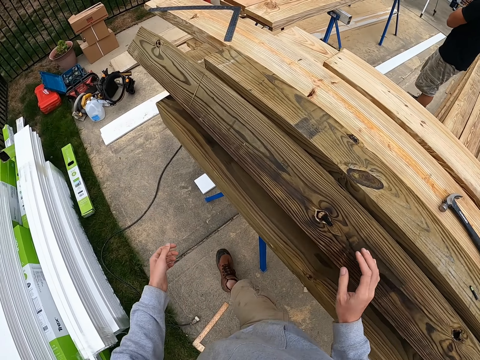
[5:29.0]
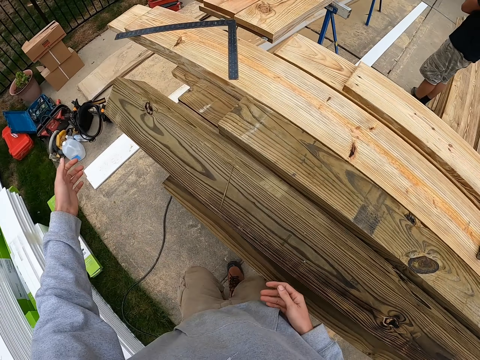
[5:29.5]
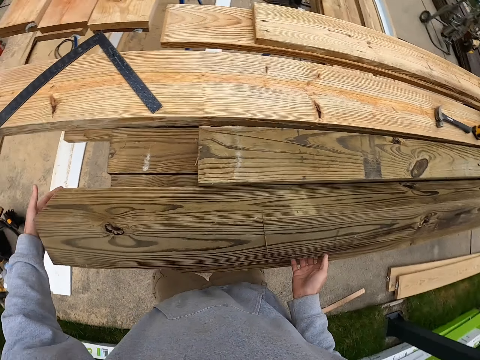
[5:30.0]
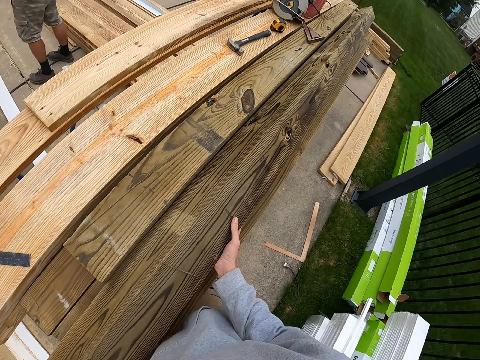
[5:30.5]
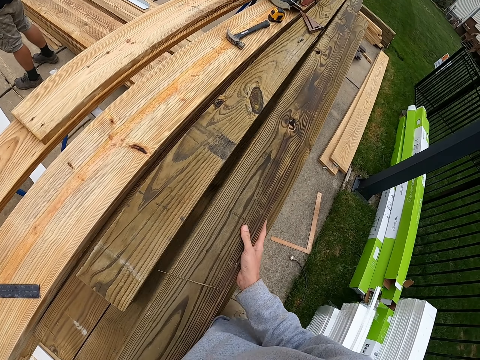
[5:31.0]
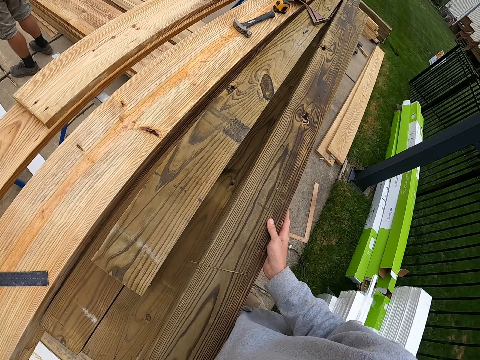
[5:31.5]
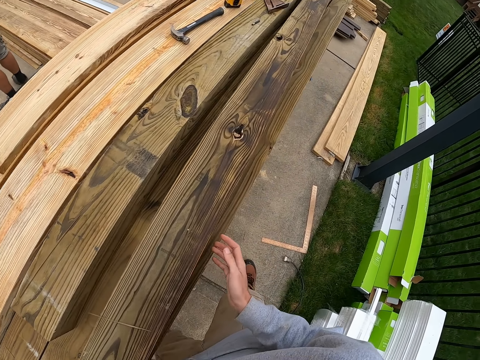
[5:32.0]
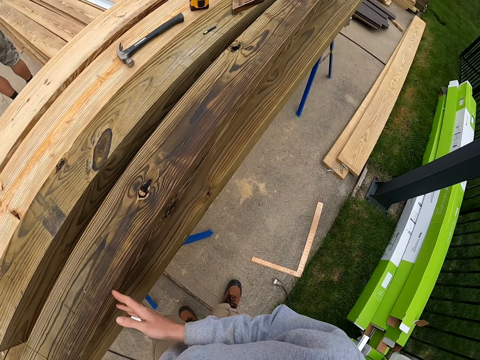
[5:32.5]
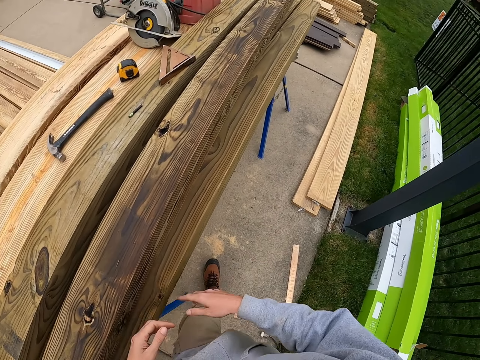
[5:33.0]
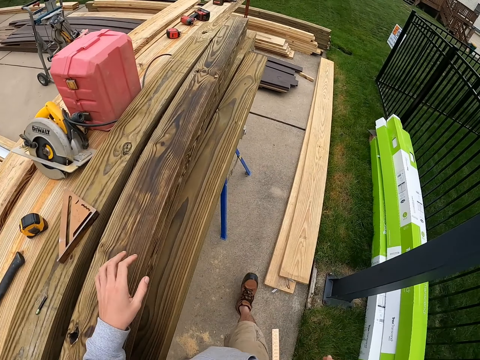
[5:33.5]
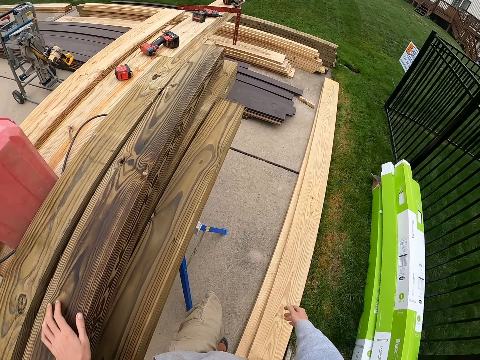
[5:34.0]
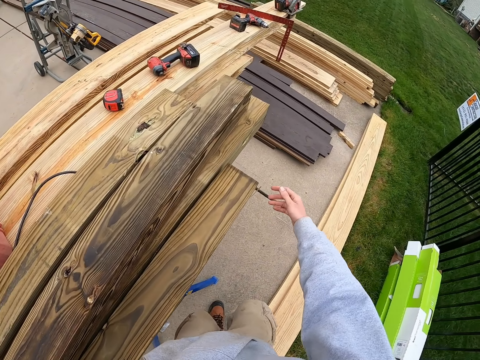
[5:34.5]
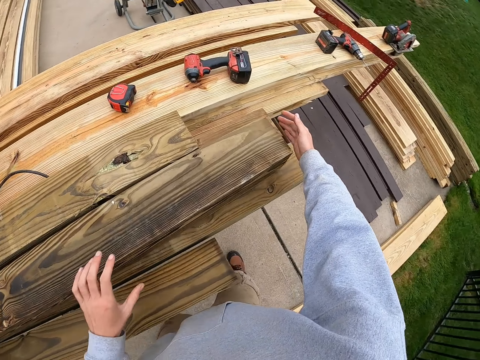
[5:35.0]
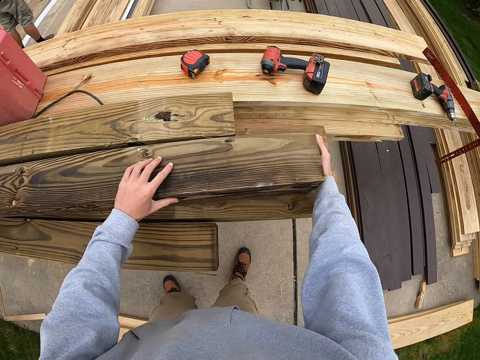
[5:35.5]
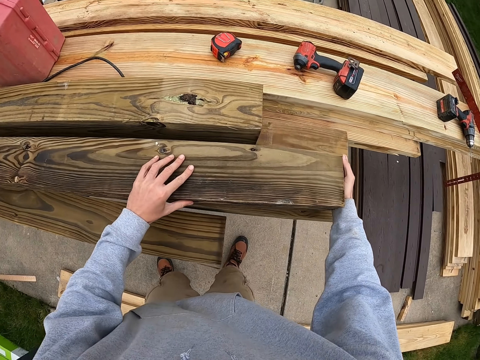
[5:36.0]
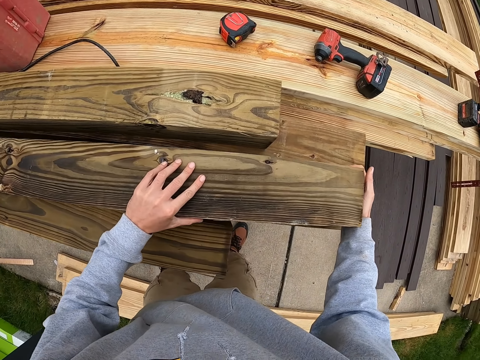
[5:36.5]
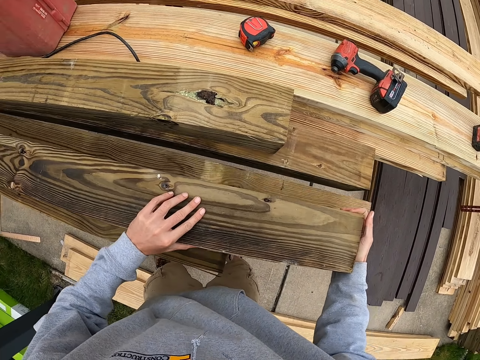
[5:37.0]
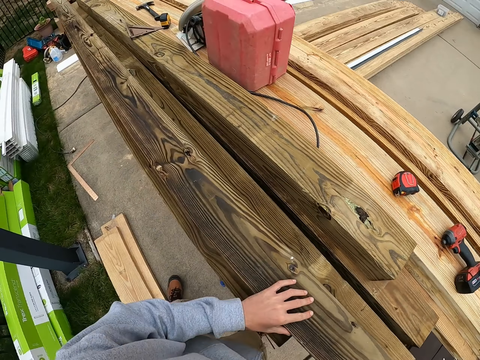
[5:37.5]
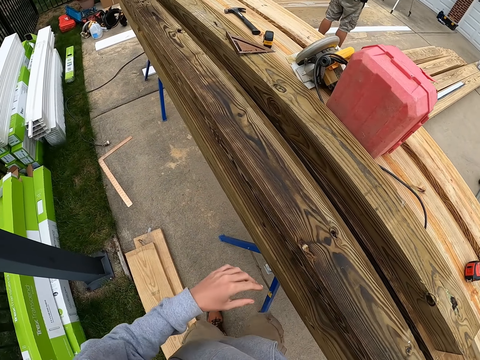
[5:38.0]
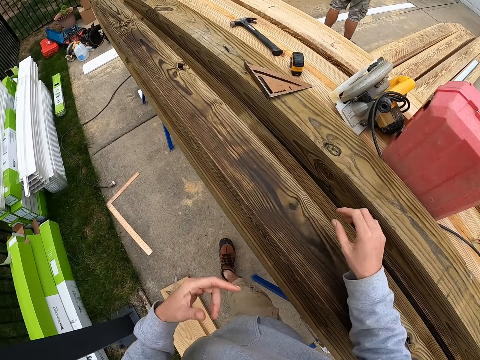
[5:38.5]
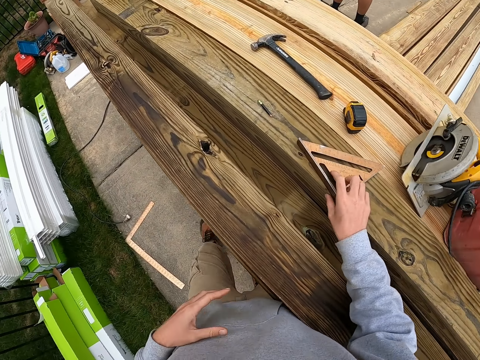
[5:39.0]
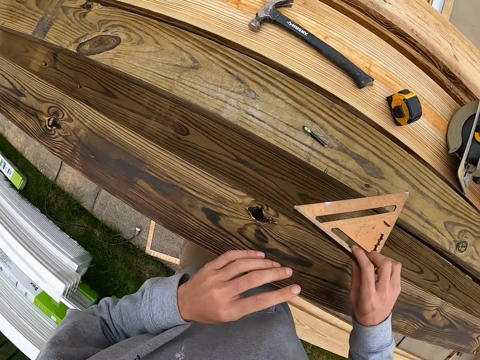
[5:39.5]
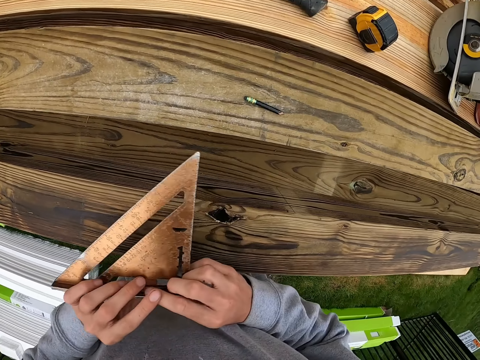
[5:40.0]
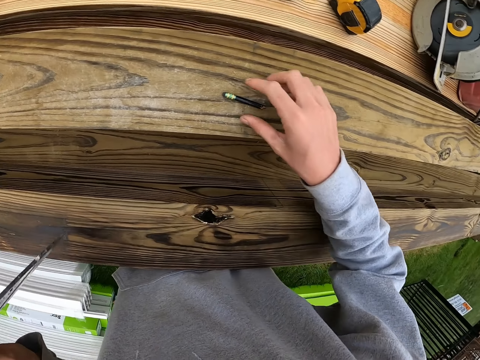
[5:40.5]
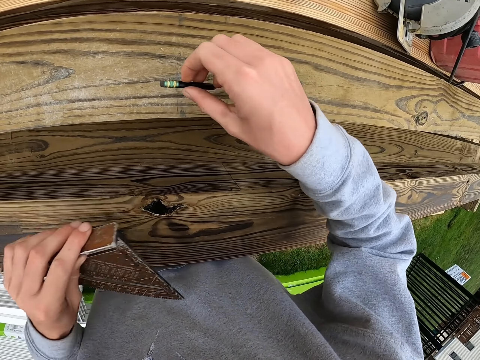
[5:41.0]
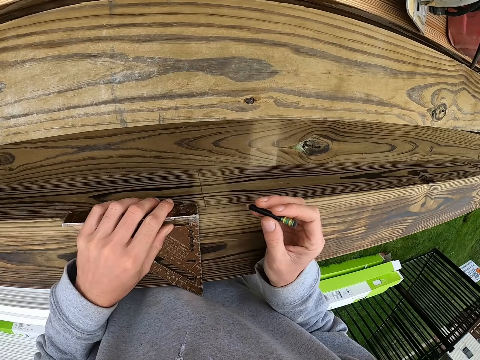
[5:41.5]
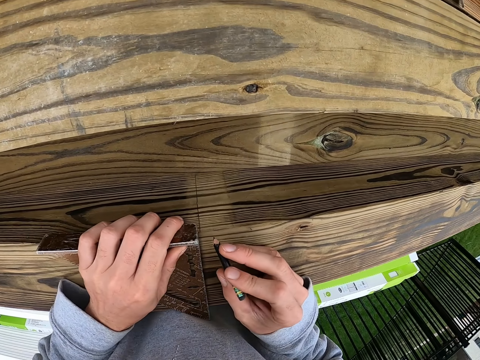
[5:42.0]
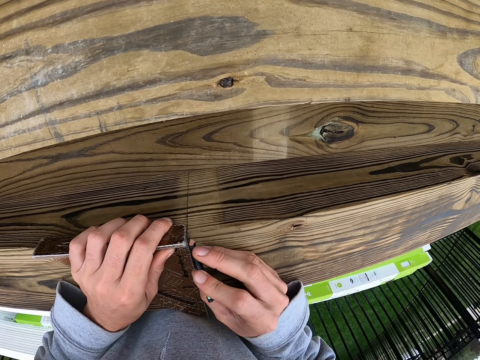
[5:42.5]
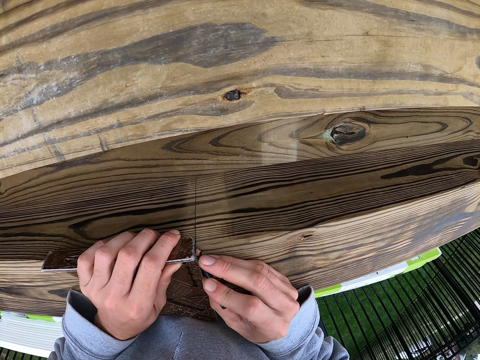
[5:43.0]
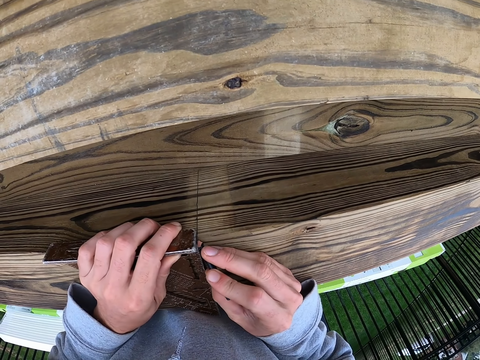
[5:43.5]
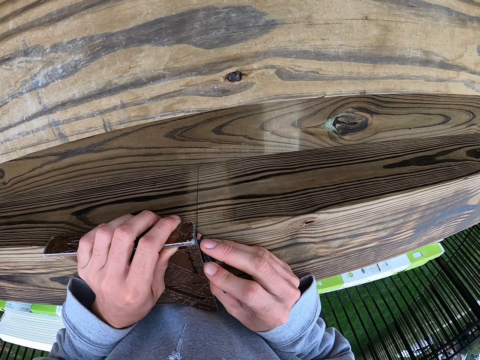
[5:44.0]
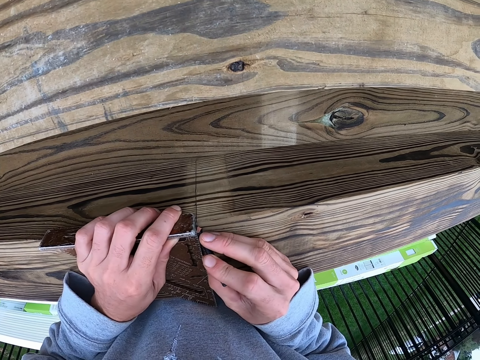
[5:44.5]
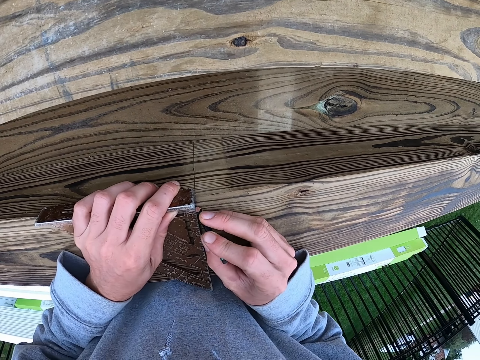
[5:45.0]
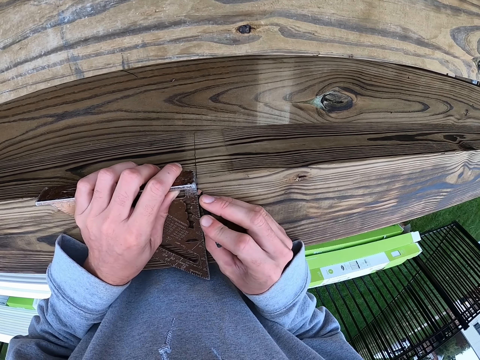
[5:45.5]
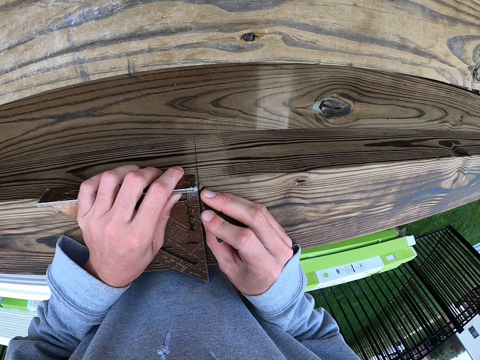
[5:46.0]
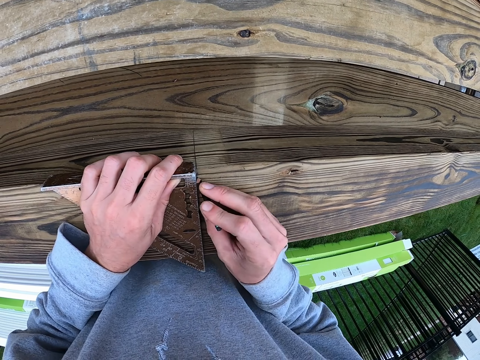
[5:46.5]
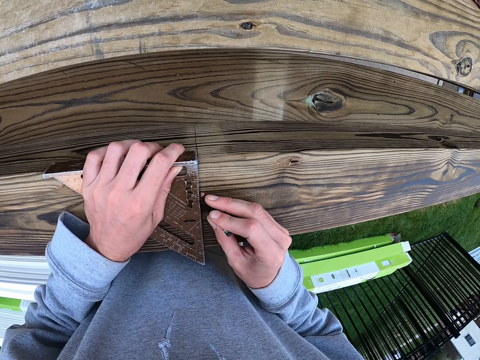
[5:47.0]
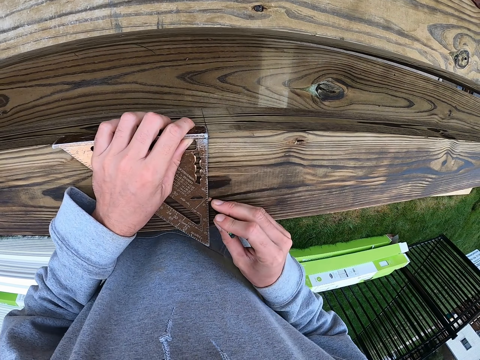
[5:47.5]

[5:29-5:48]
The camera wearer walks on the pavement. They move the timber repeatedly. They move the rafter square. They move the pencil. They place the rafter square on the wood. They mark the timber.

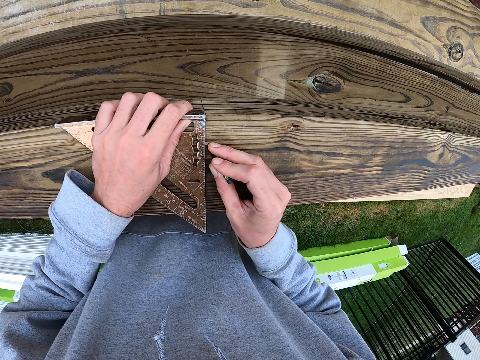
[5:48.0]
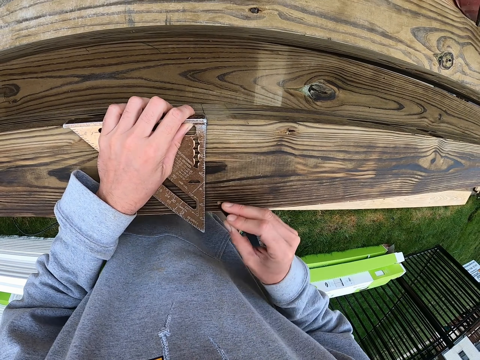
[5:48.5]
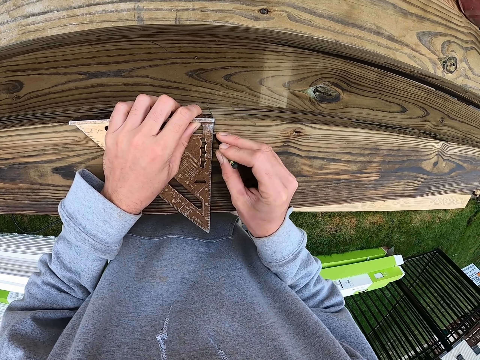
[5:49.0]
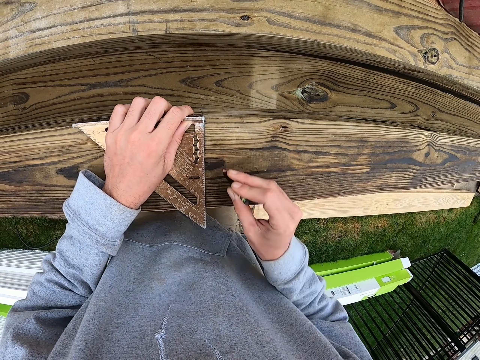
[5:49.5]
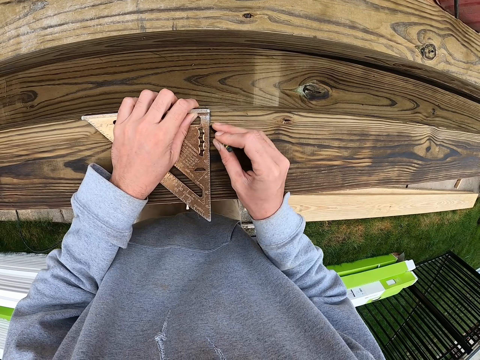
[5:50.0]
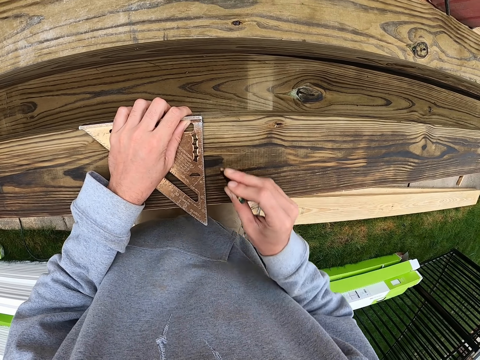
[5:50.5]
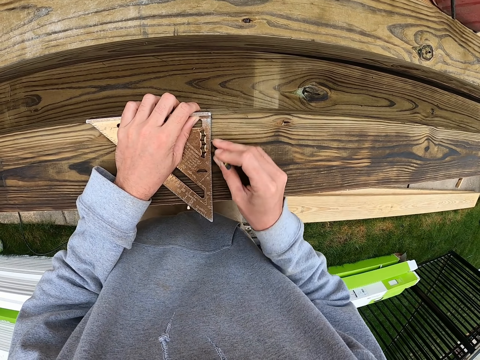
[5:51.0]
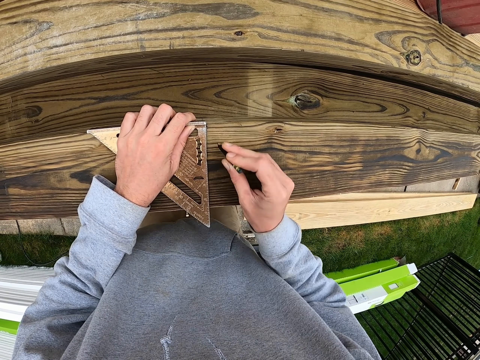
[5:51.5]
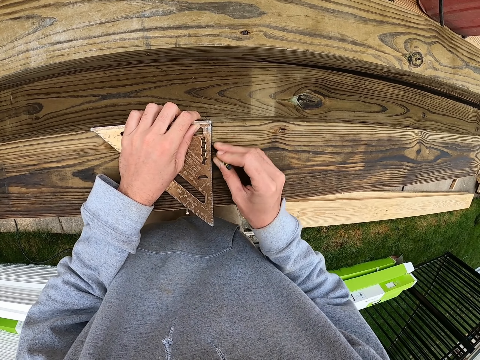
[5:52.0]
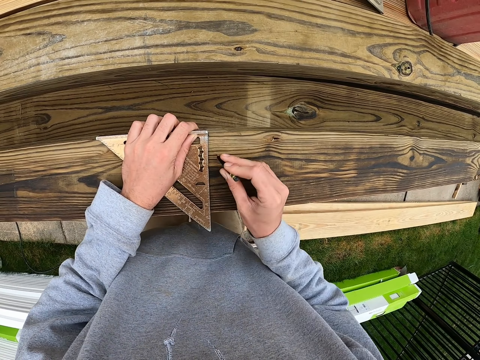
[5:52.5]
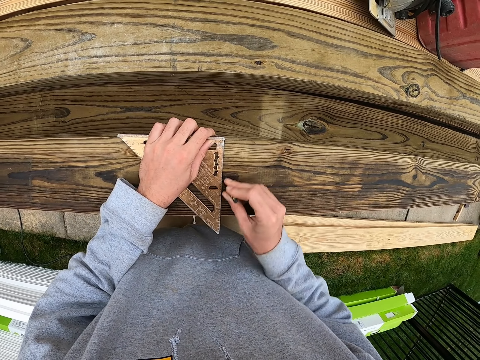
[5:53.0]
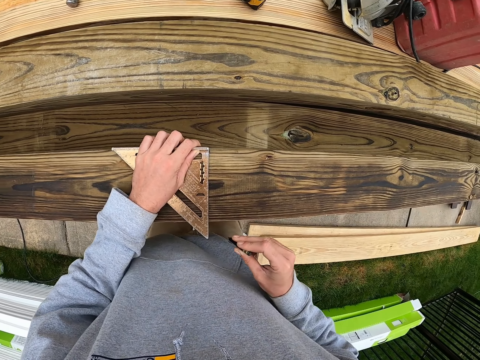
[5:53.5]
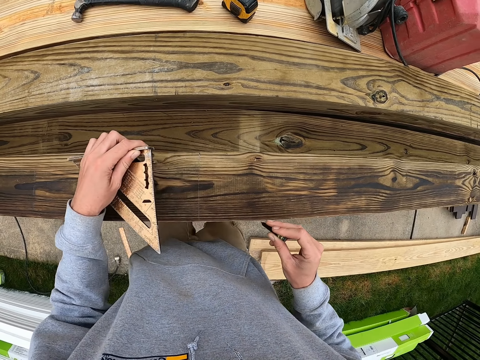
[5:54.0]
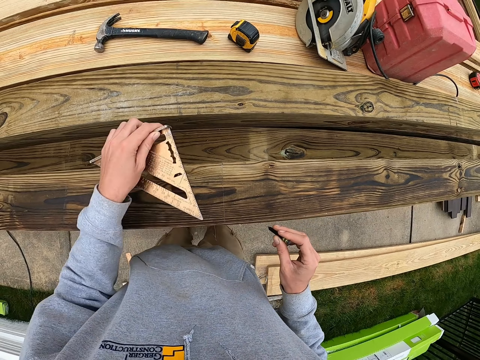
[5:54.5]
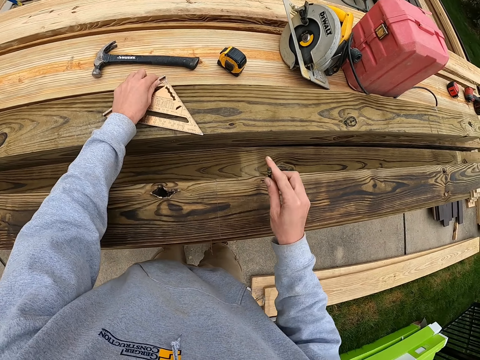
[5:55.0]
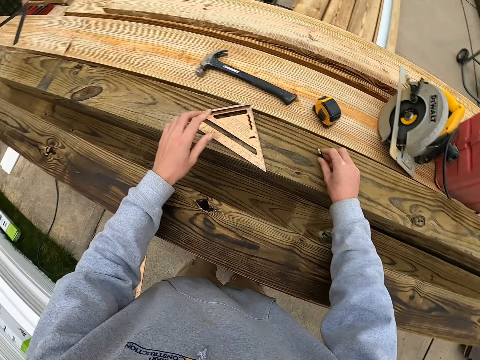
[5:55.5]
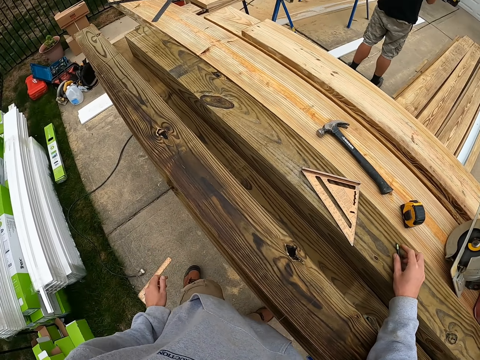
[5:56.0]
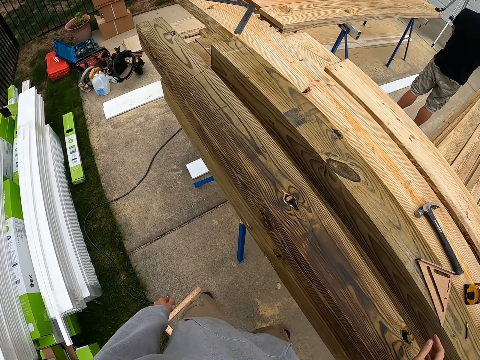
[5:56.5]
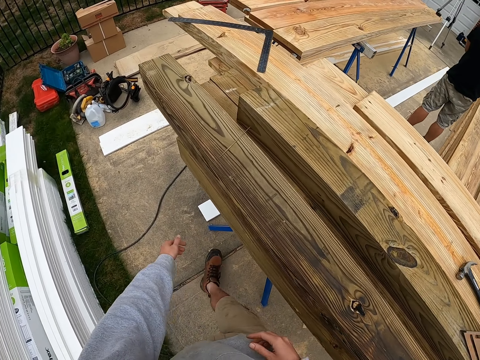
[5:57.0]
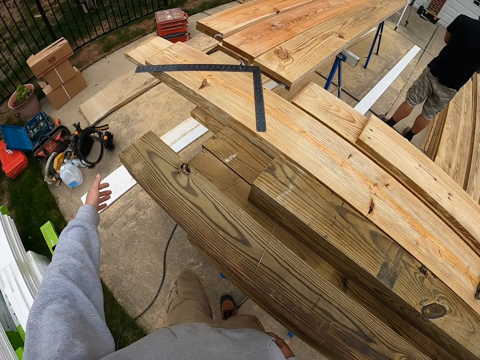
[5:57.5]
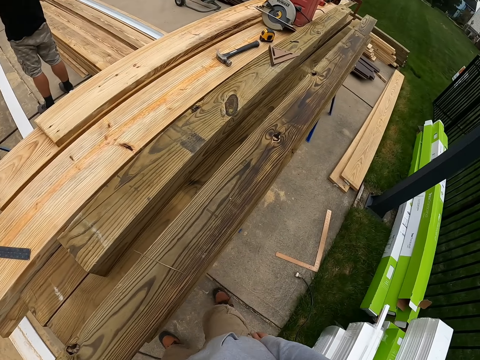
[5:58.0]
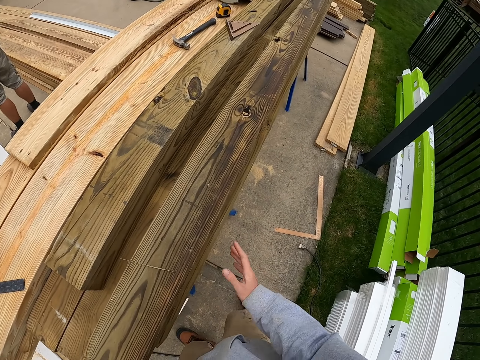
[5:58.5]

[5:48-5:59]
The camera wearer places the rafter square on the timber. They place the pencil on the timber. They walk on the floor.
